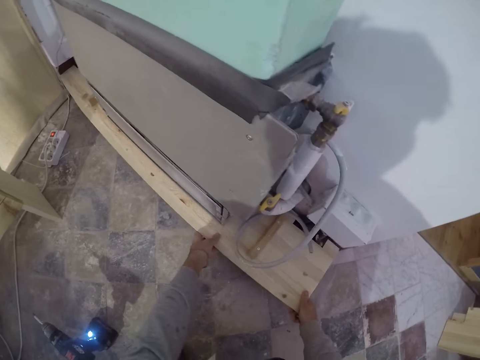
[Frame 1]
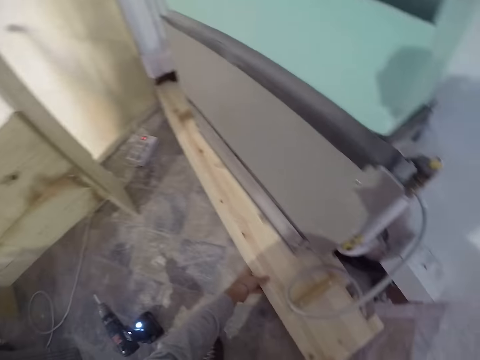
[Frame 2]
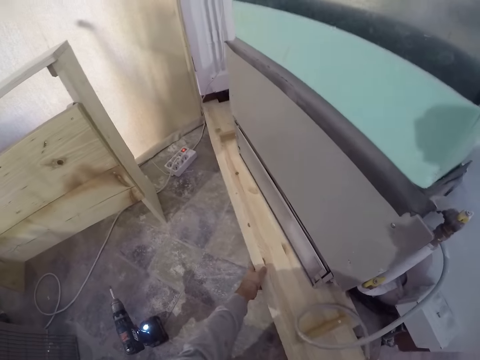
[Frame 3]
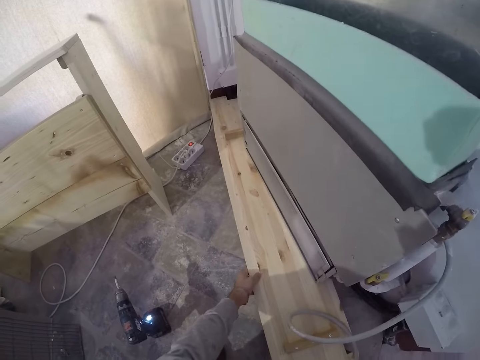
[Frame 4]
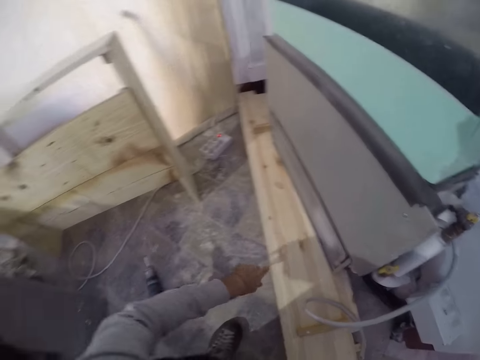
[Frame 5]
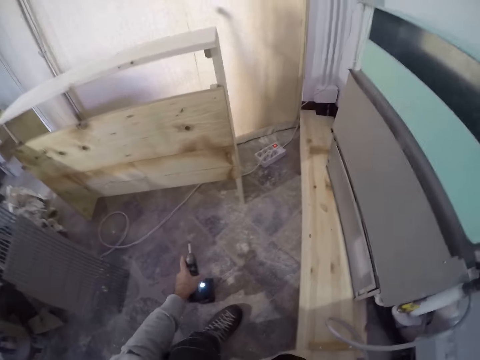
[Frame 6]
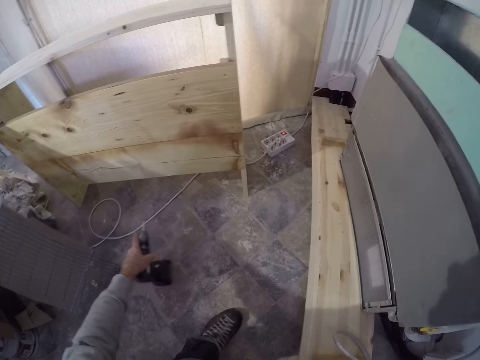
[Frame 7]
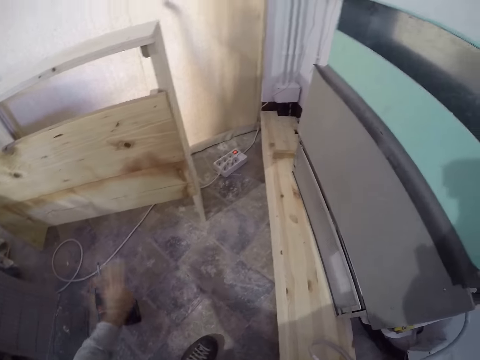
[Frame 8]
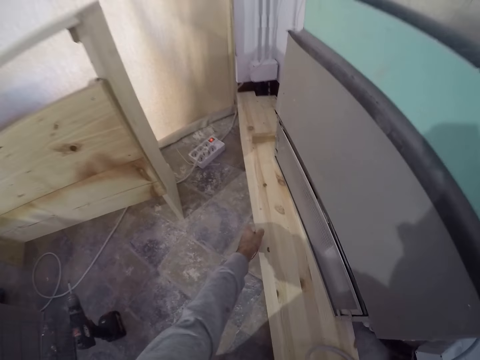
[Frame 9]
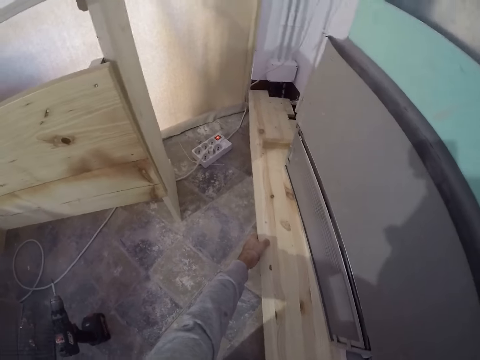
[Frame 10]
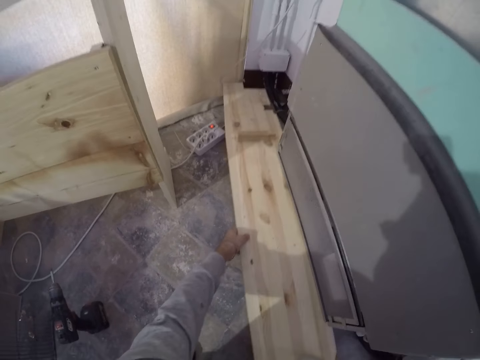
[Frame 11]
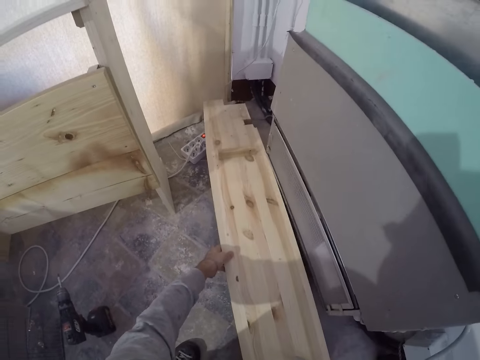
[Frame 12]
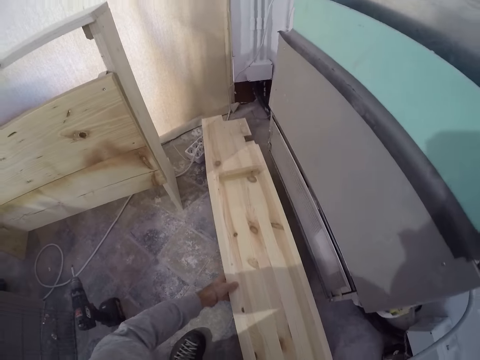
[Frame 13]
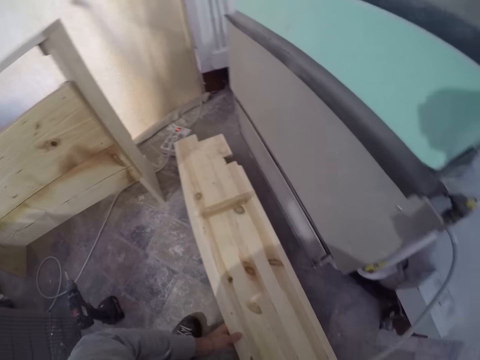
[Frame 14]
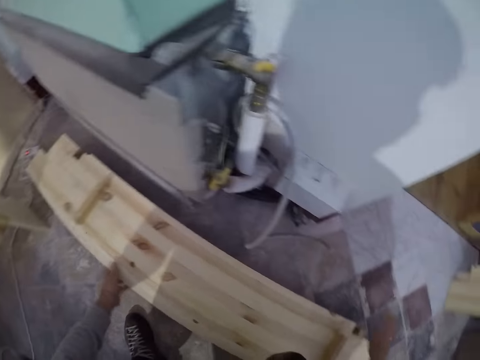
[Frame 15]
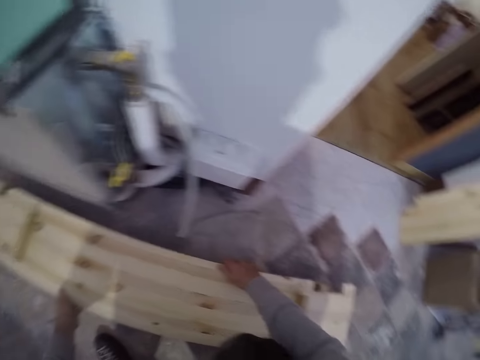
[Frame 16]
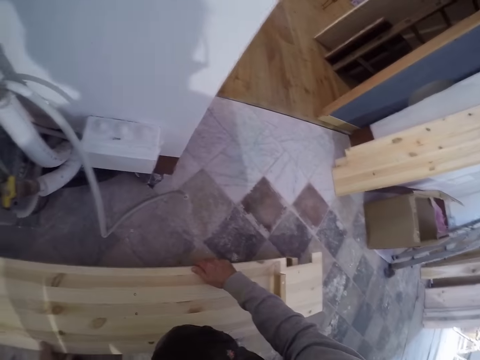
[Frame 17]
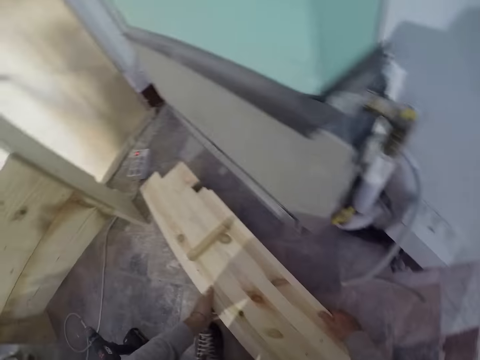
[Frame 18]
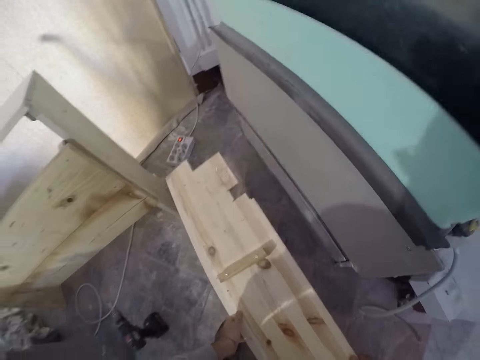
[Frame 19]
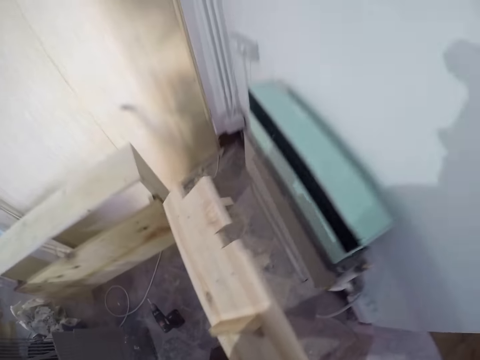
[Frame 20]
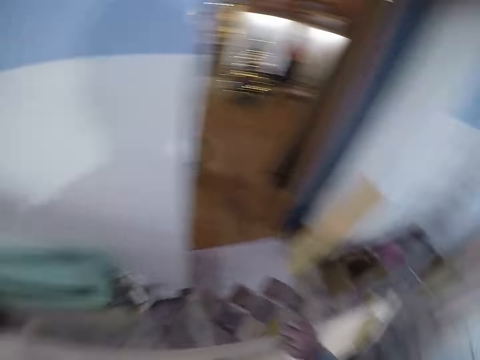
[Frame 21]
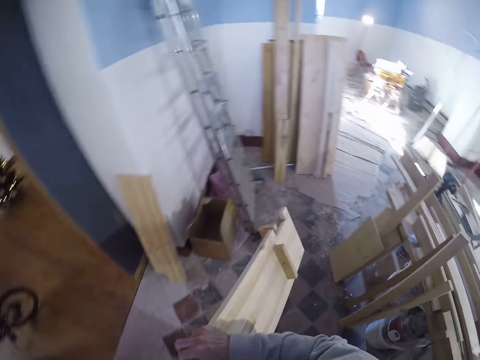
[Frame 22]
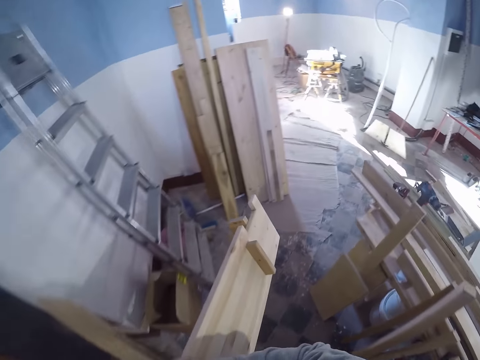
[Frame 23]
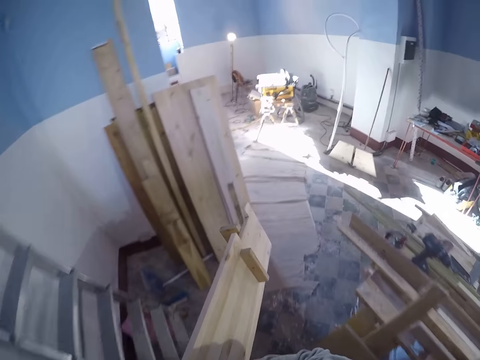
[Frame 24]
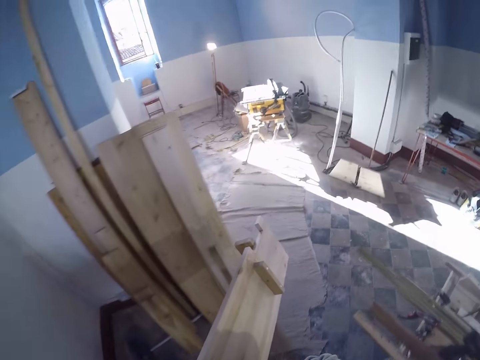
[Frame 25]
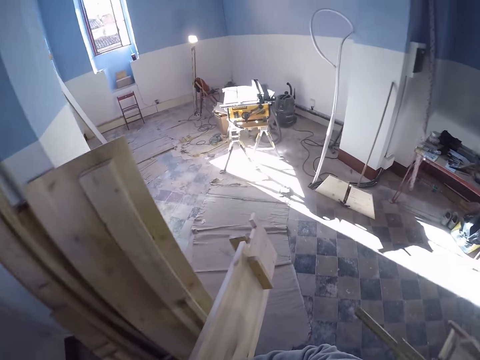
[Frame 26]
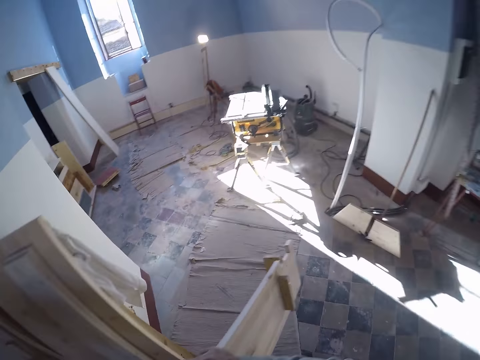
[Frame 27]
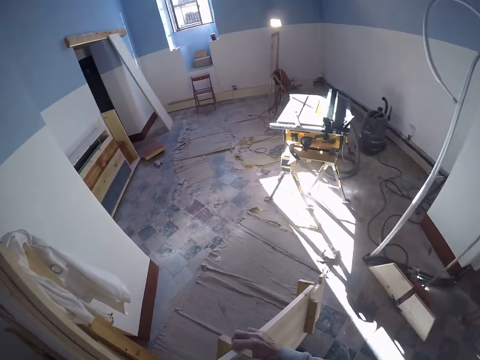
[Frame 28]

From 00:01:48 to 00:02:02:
The camera wearer picks up the drilling machine with his left hand. He moves the drill. He drops the drilling machine in his left hand on the ground. He removes the plywood of the lower part of the cupboard with both hands. He carries the plywood with both hands. He walks towards a workbench with the plywood in his hands.

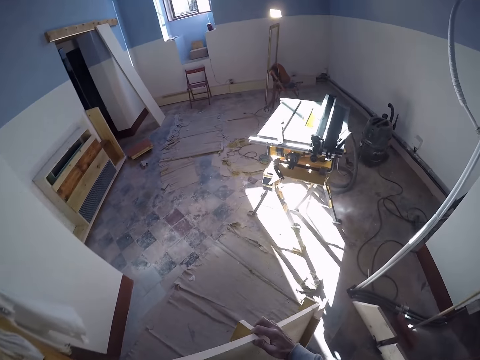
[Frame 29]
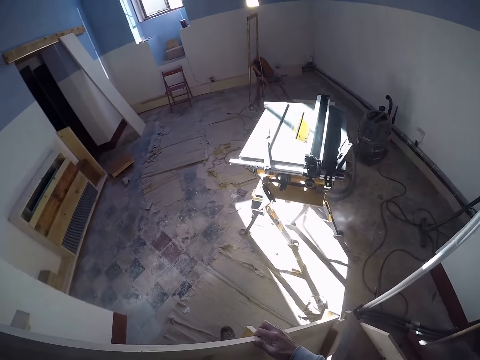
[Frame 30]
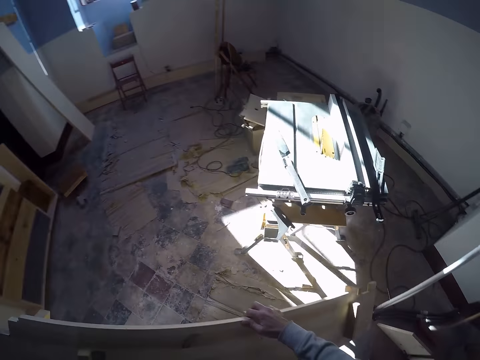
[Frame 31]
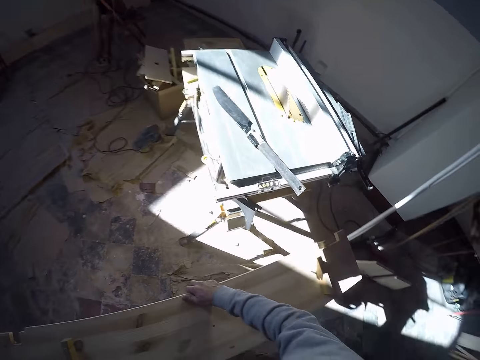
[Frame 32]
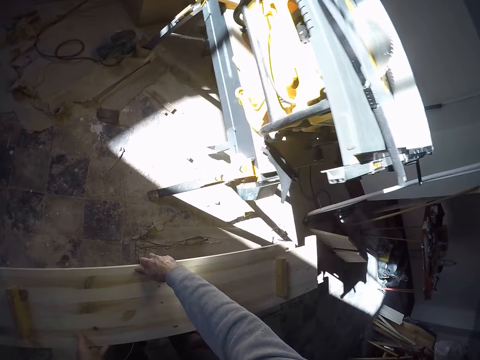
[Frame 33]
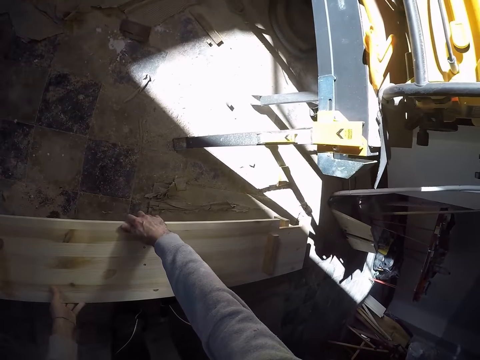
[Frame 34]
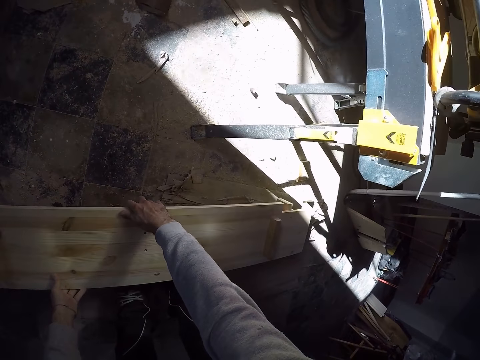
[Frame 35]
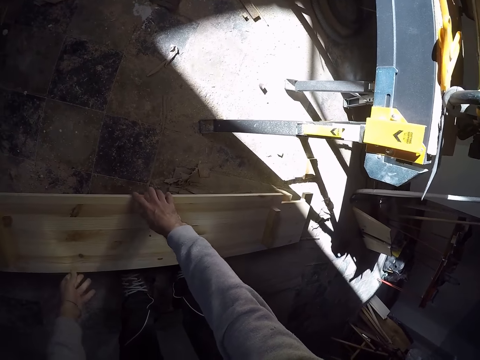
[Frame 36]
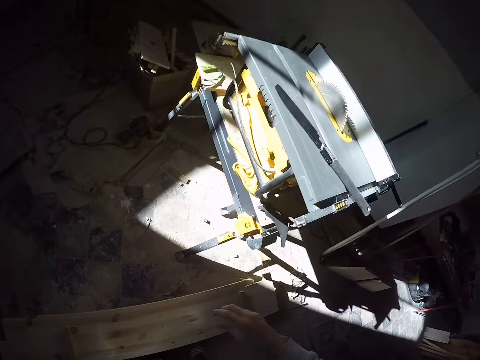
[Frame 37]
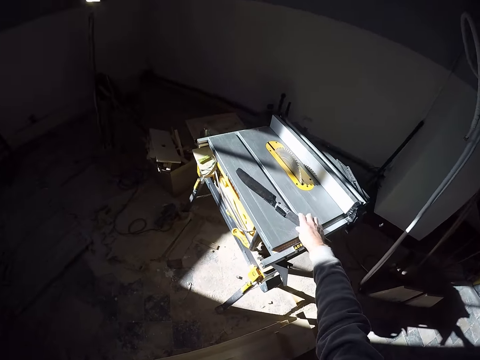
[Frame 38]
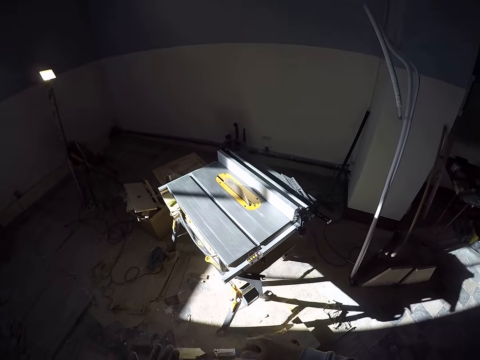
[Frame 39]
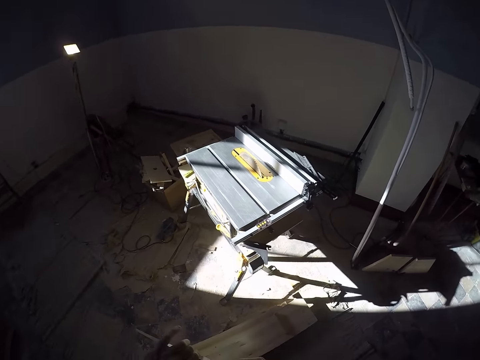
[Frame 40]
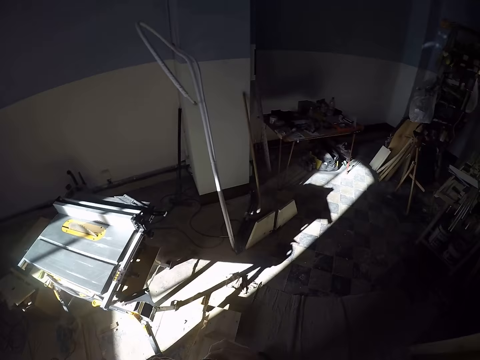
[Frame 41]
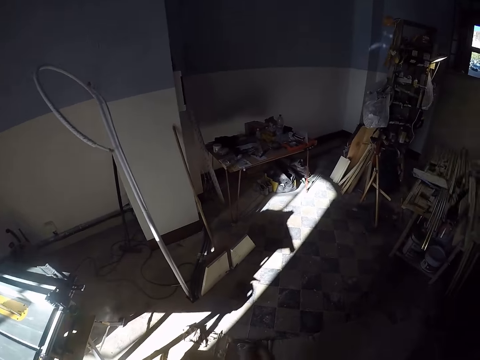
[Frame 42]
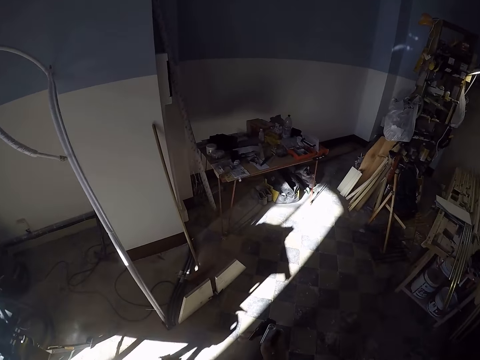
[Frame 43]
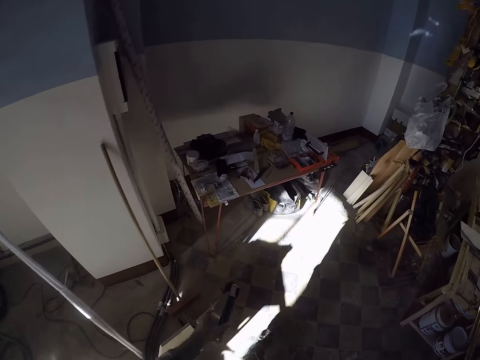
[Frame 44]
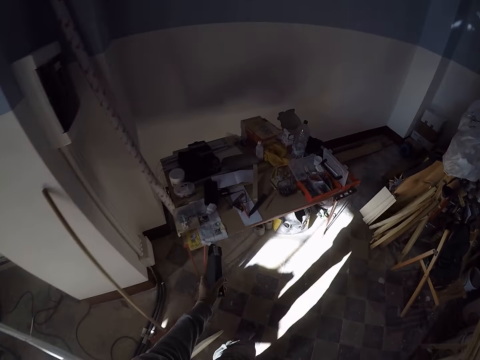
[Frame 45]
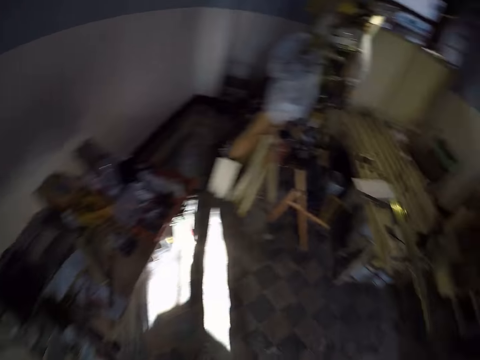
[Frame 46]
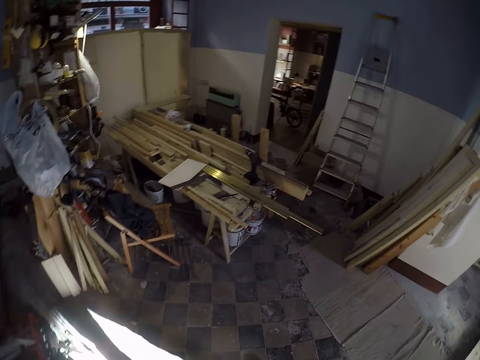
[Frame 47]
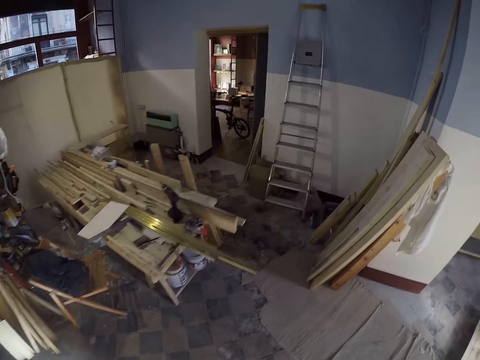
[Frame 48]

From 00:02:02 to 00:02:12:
The camera wearer places the plywood in his hands on the floor. He picks up a foldable knife from the workbench using his right hand. He picks up a tape measure. He passes the foldable knife to his left hand. He walks around the room. He places the foldable knife on the workshop table. He puts the tape measure on the table.

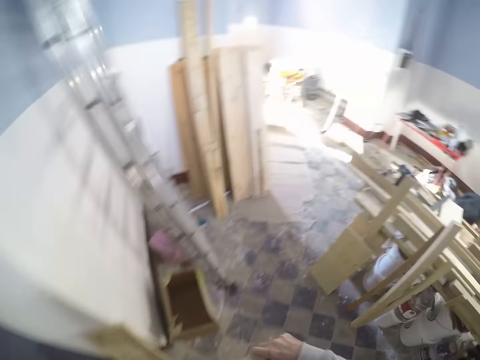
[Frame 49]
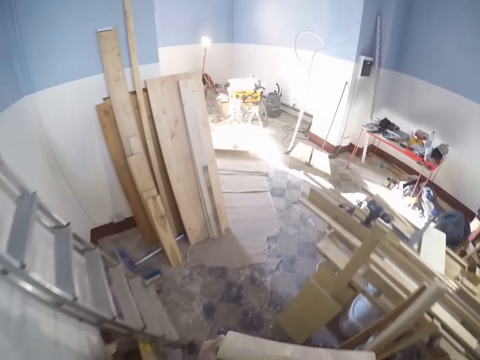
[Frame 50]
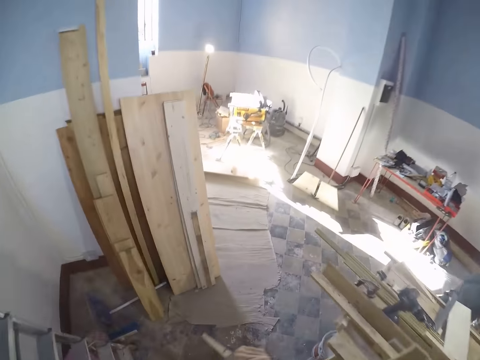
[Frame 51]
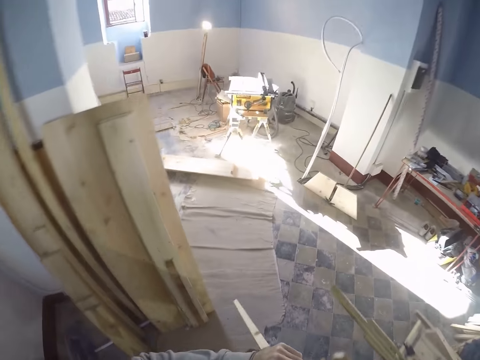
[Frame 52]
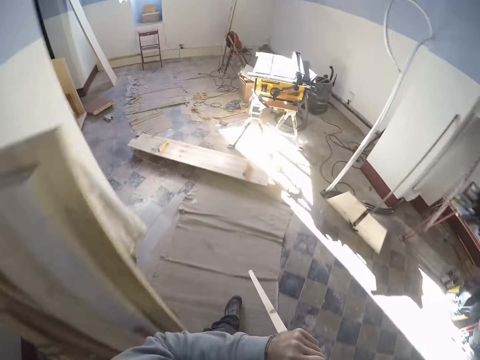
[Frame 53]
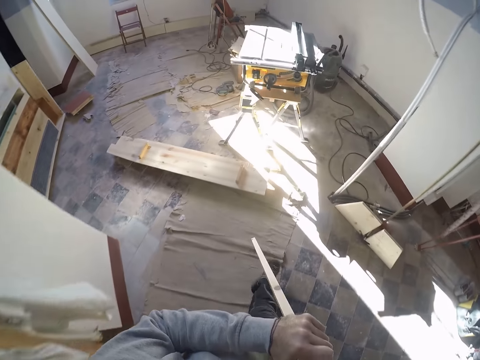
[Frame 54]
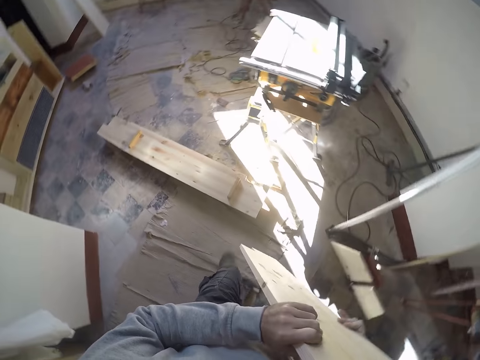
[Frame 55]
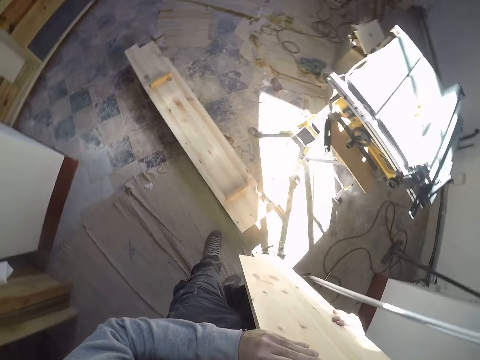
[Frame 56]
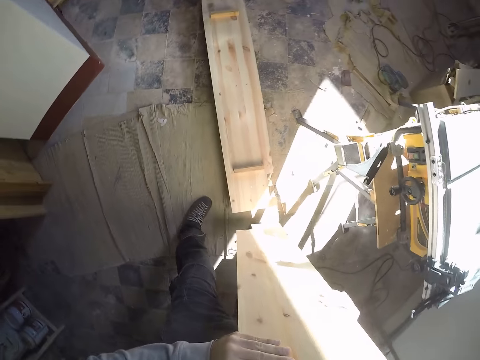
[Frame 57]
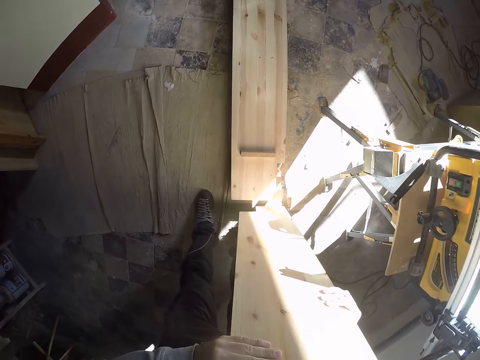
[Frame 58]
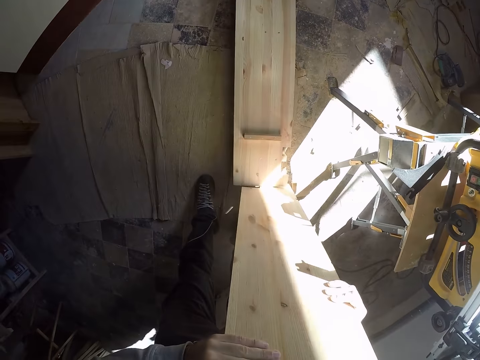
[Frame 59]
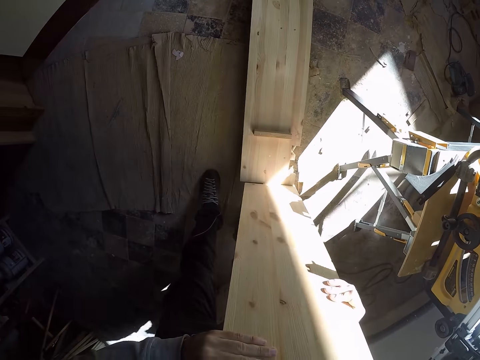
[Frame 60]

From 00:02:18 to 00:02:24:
The camera wearer lifts the plywood in his left hand using both hands. He walks towards the plywood with the plywood in both hands. He places the plywood in his hands at the edge of the plywood on the ground.
